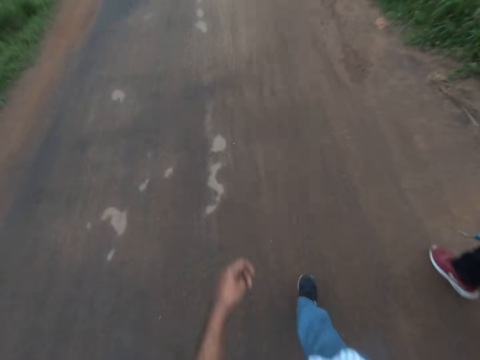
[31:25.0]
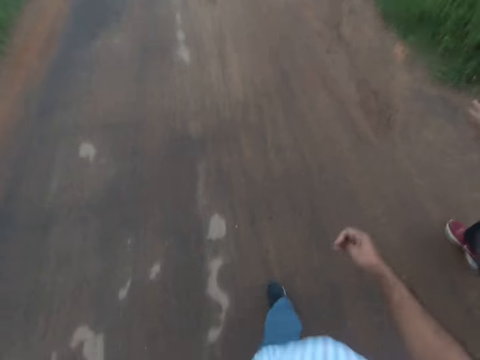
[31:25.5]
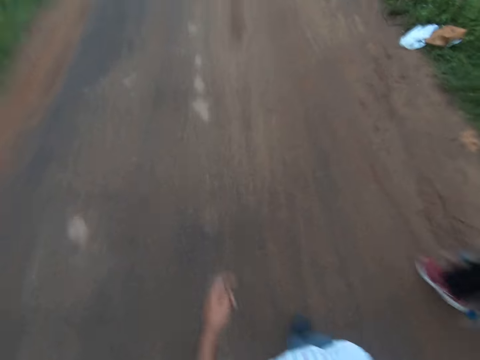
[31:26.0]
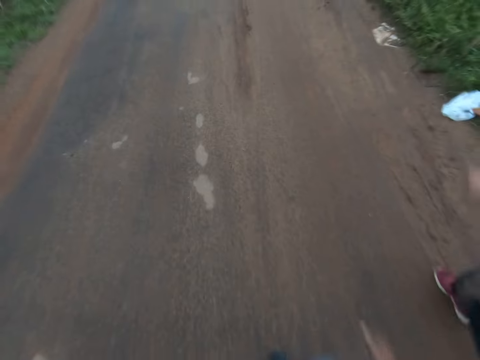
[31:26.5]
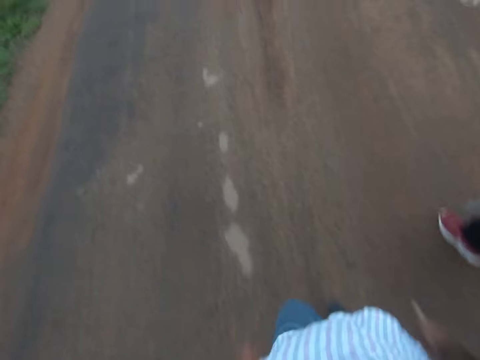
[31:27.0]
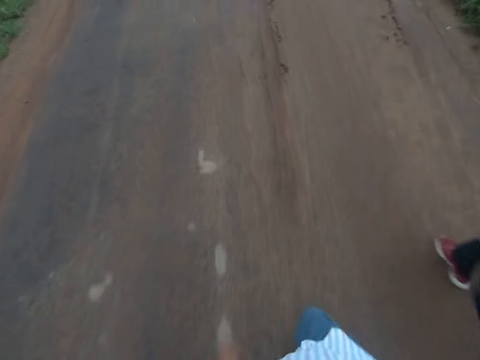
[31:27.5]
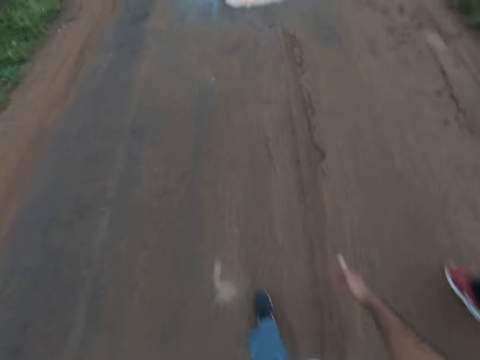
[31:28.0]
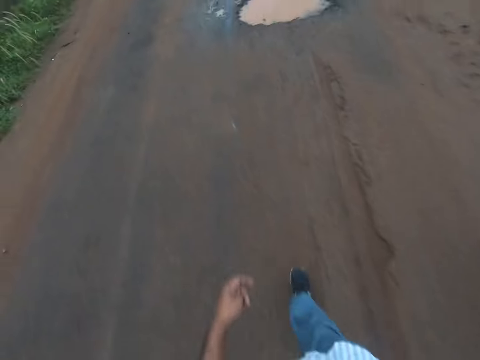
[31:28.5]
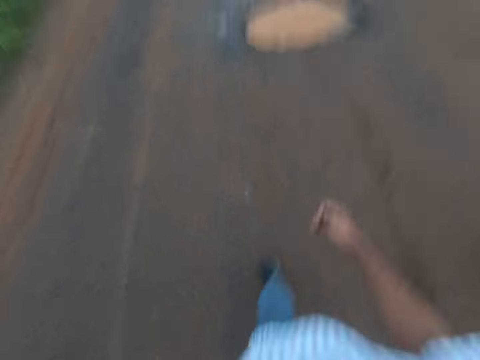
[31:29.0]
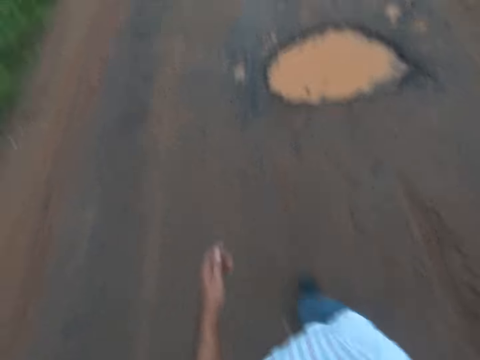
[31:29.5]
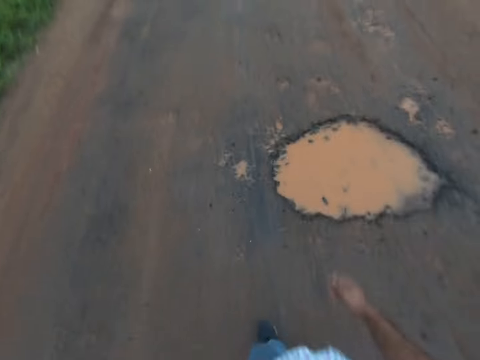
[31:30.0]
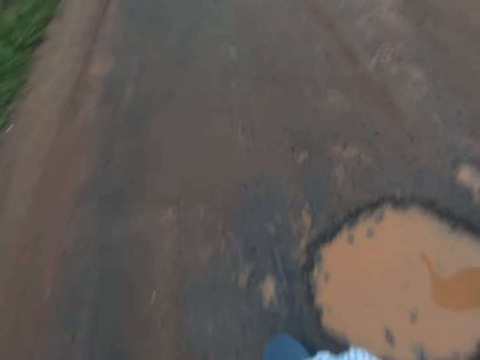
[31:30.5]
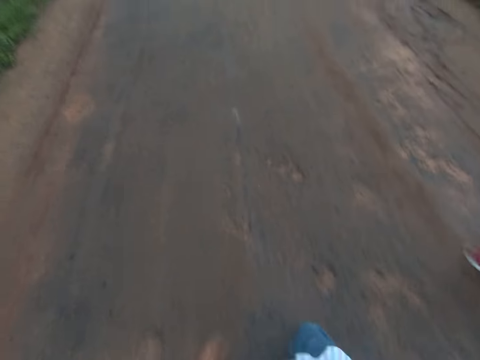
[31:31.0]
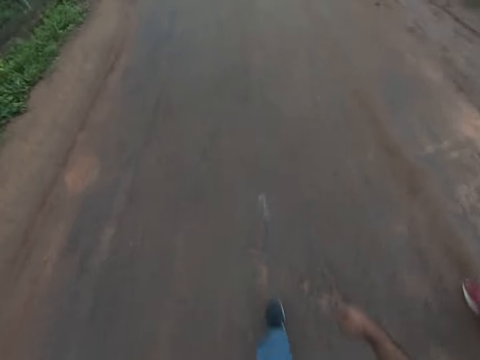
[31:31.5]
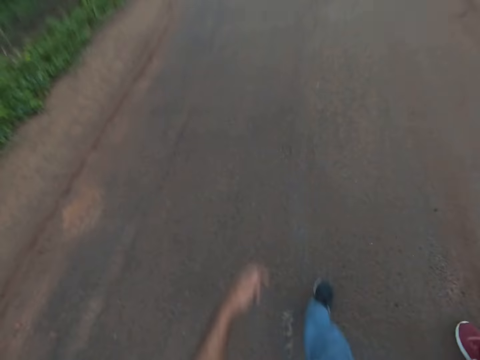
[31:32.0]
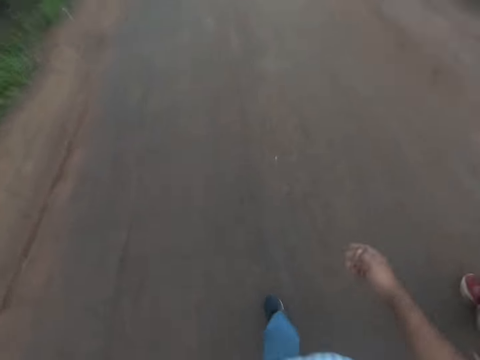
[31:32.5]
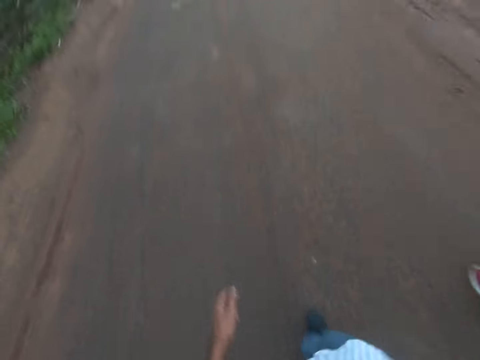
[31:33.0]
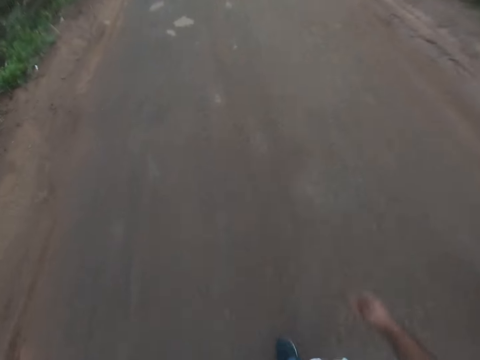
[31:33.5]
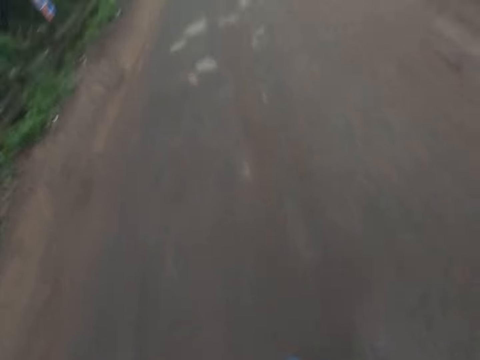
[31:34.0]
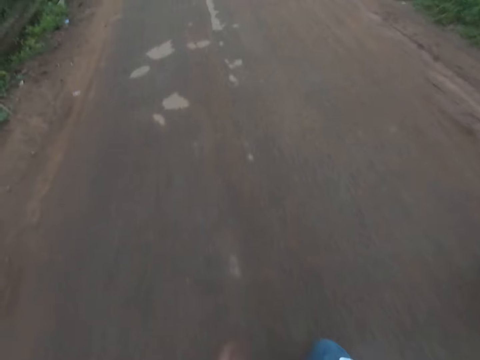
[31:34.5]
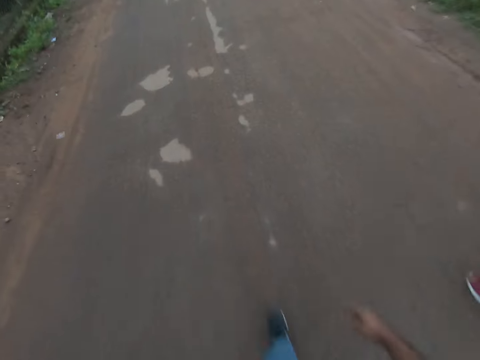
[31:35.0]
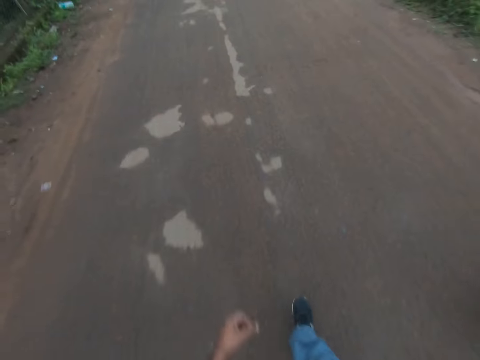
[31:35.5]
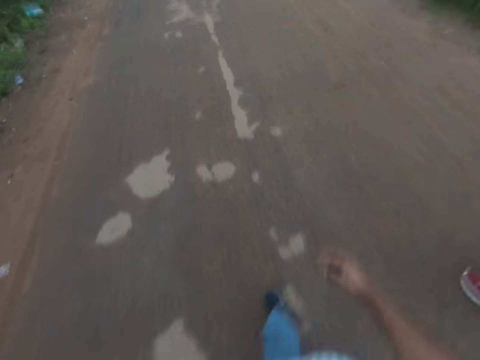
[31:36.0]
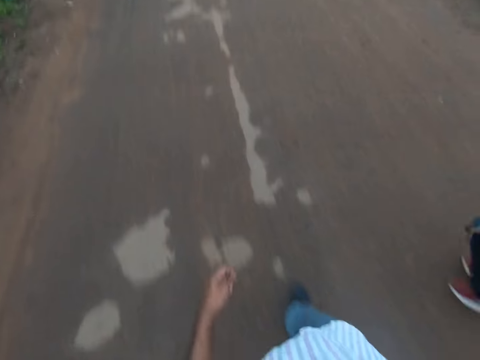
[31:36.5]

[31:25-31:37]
The camera wearer interacts with the woman.

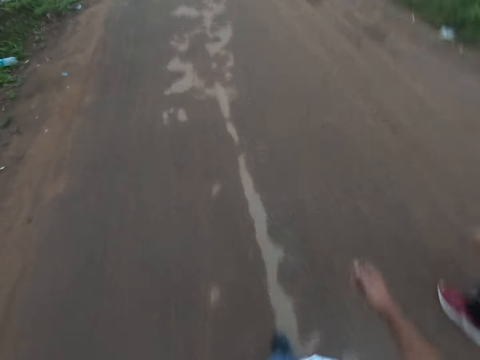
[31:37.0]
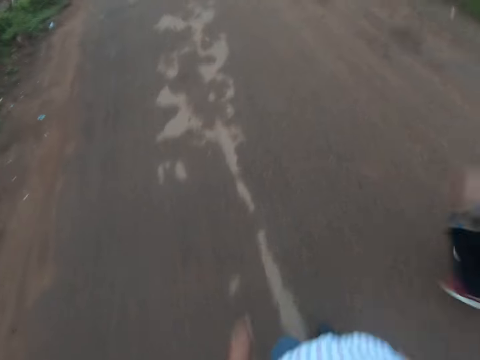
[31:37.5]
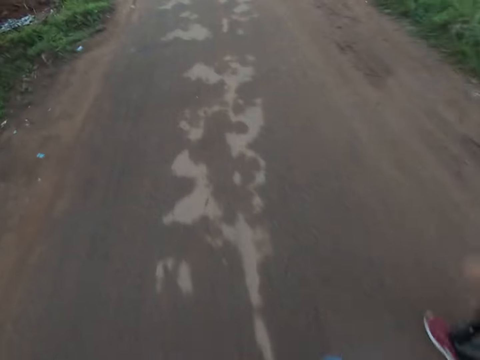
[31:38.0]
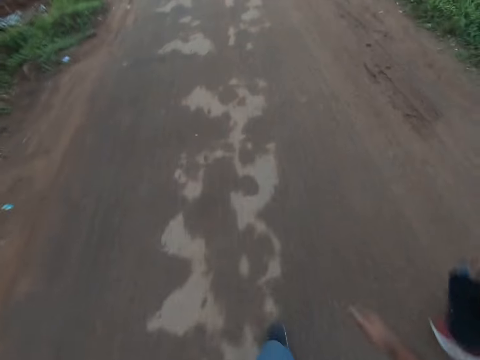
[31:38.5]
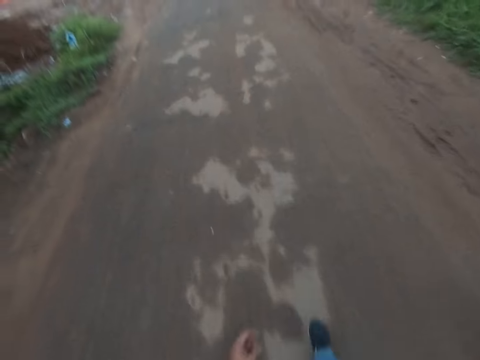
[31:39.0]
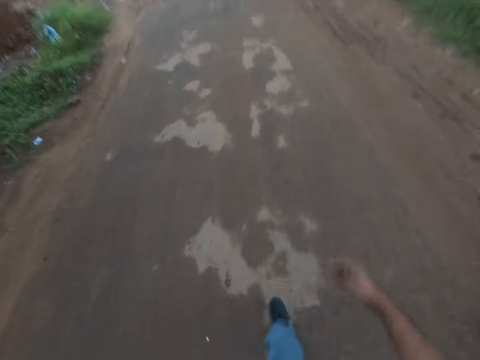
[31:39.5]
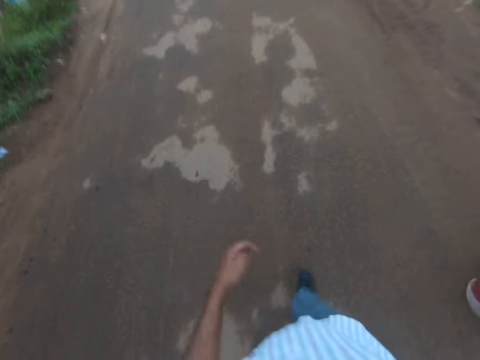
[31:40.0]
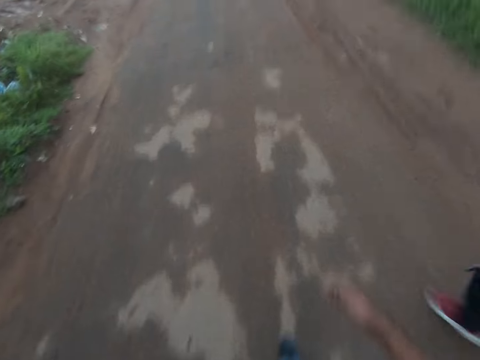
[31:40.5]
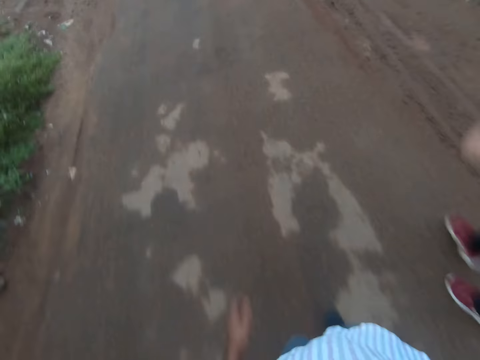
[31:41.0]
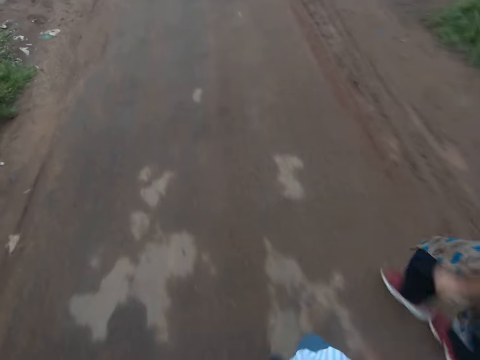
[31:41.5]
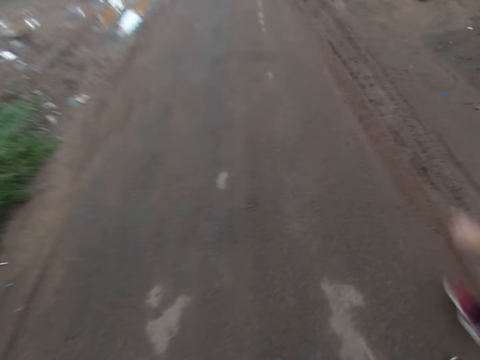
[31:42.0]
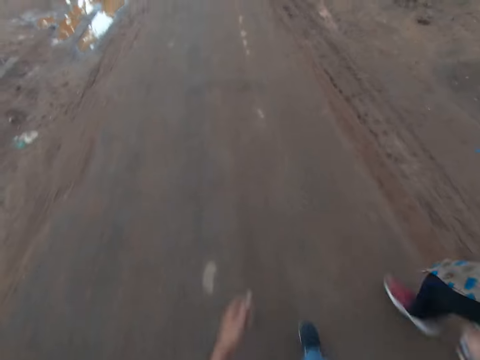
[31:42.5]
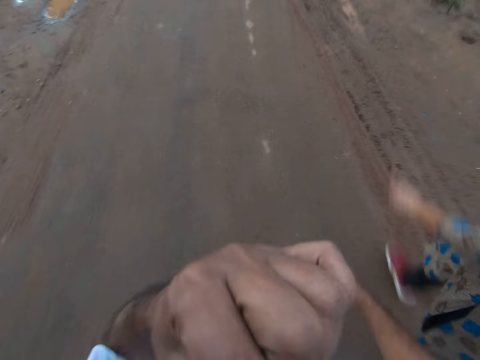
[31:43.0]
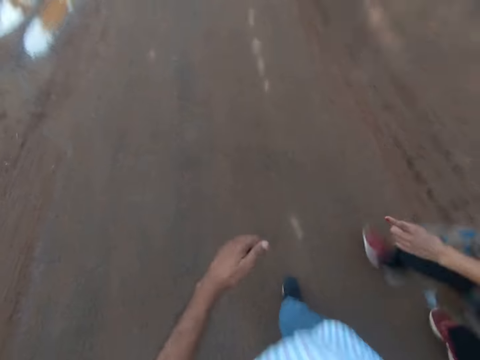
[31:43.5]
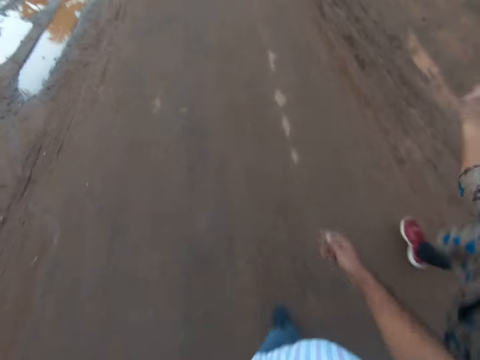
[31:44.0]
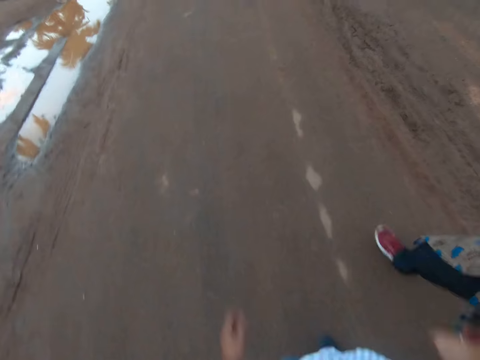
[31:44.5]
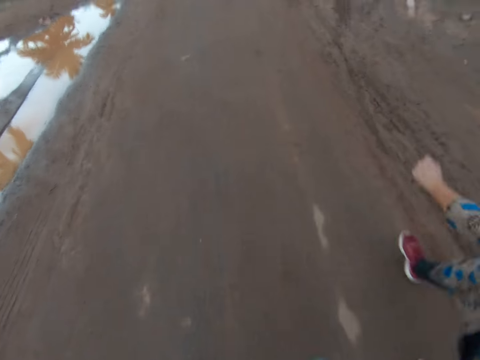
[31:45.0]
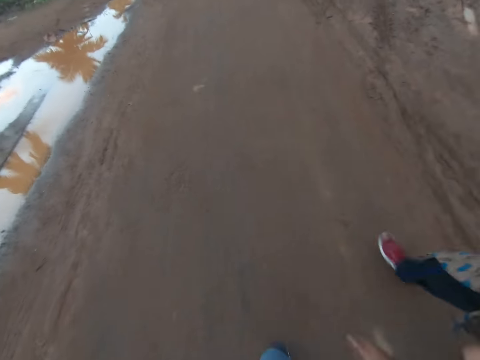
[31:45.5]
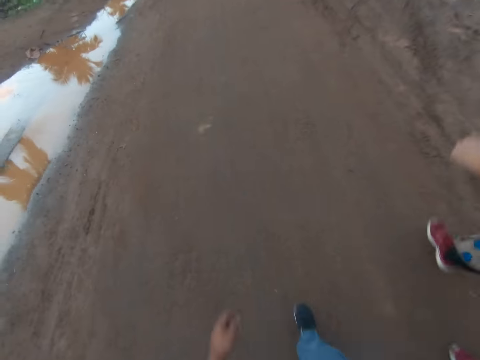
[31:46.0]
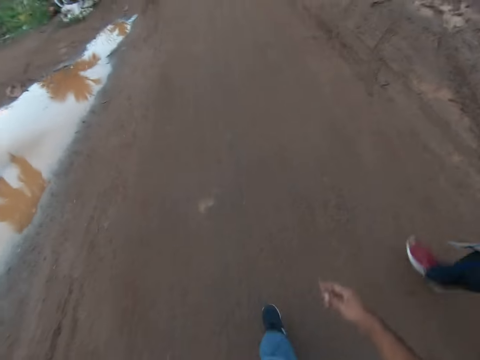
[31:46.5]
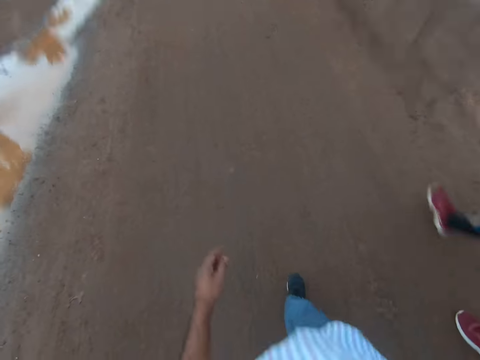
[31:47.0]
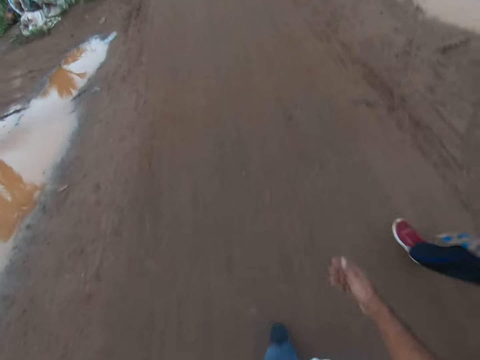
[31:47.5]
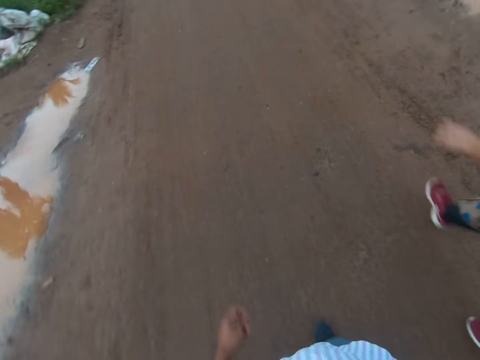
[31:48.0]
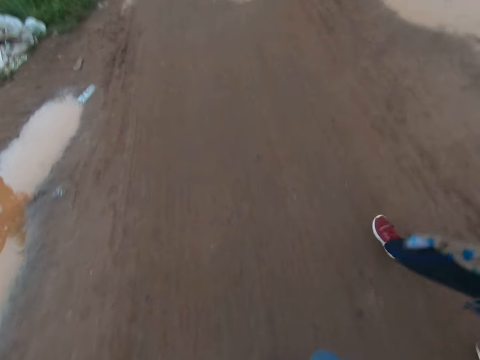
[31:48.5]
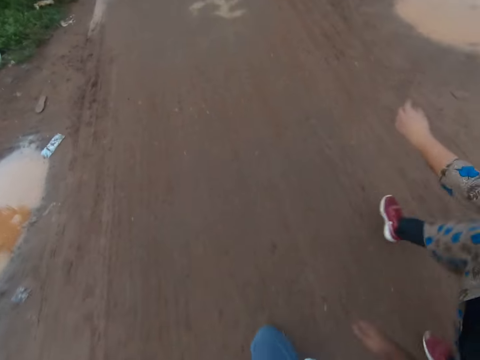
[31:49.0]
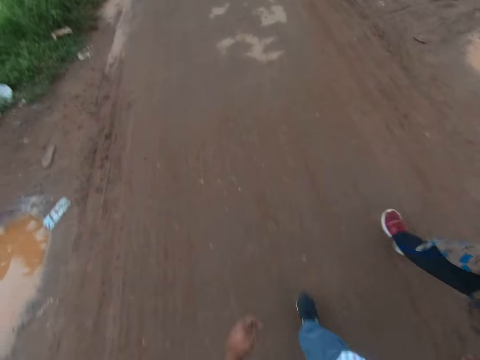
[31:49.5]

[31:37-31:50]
The camera wearer lifts his left hand to his face. He drops his left hand from his face. He touches something with the left hand. He walks on the road.

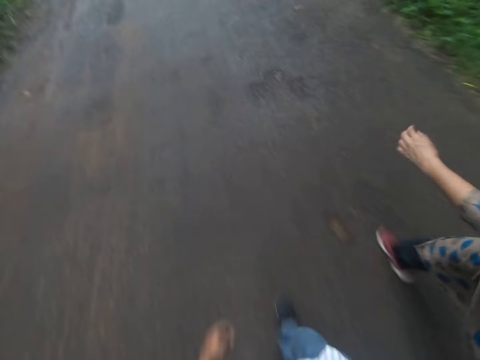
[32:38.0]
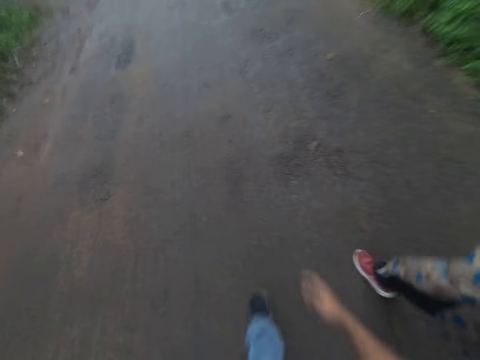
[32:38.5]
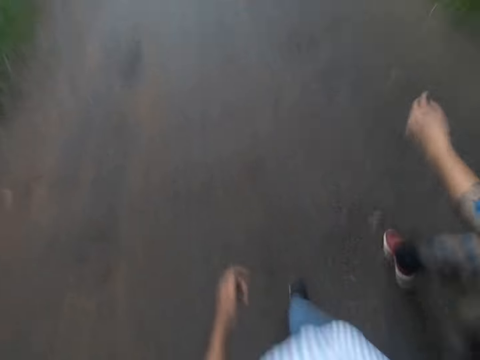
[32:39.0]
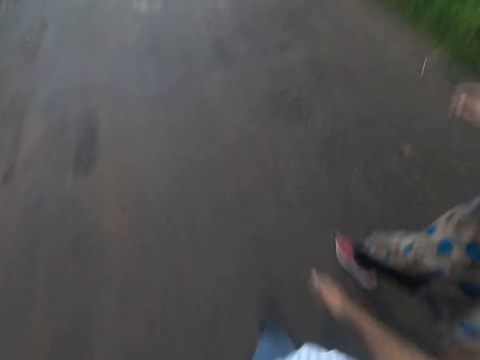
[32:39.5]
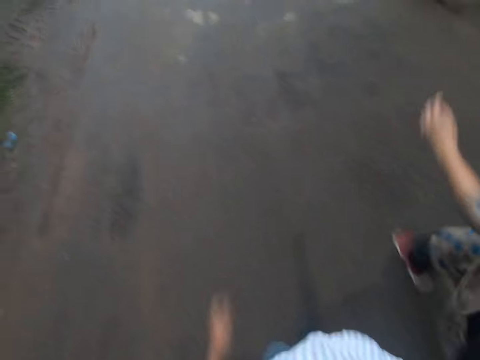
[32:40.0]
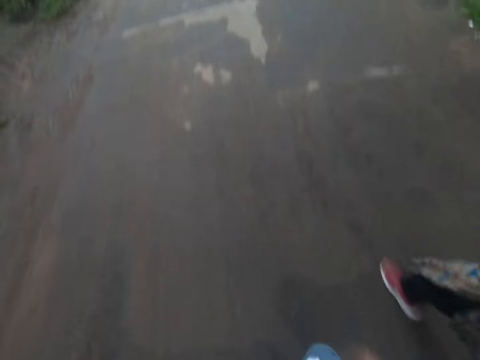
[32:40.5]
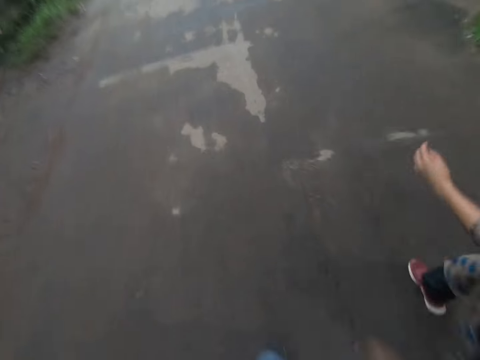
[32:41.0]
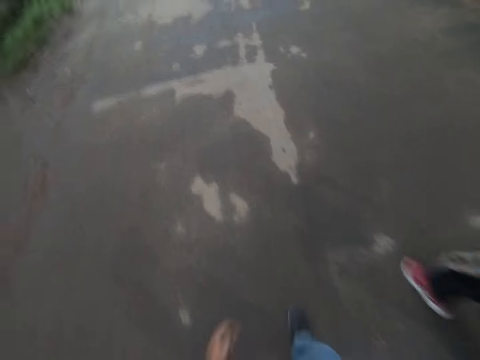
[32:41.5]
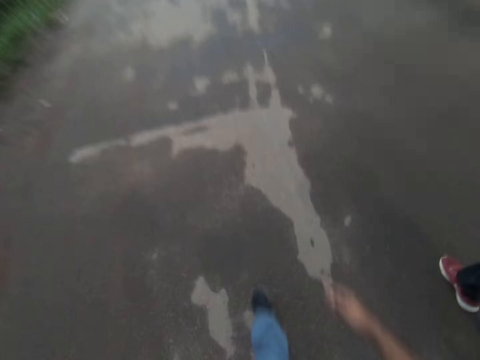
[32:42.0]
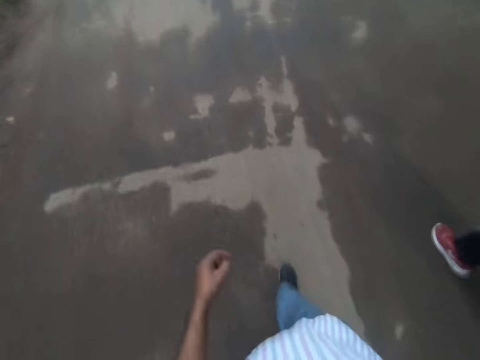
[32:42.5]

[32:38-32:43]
Another woman walks past the woman.
